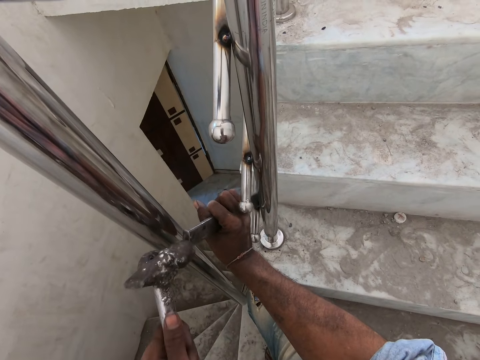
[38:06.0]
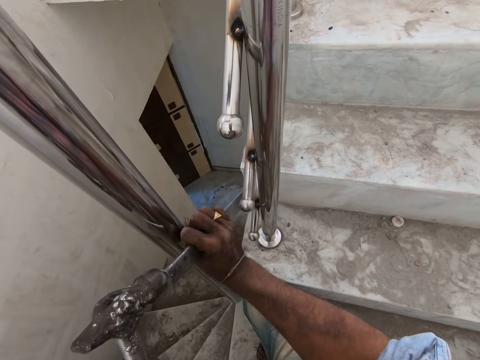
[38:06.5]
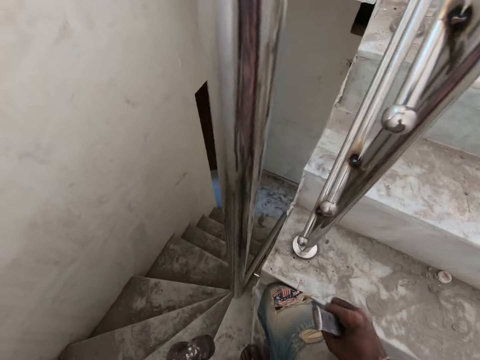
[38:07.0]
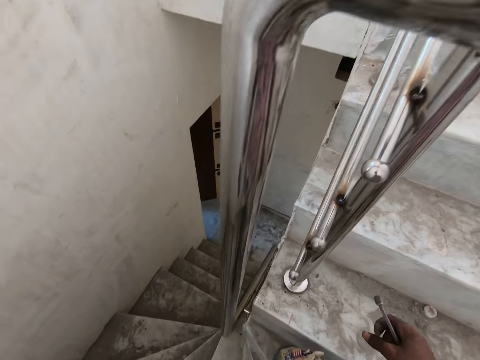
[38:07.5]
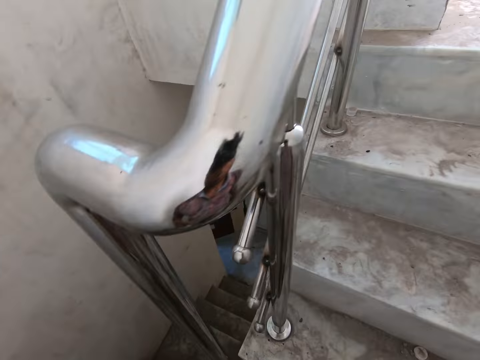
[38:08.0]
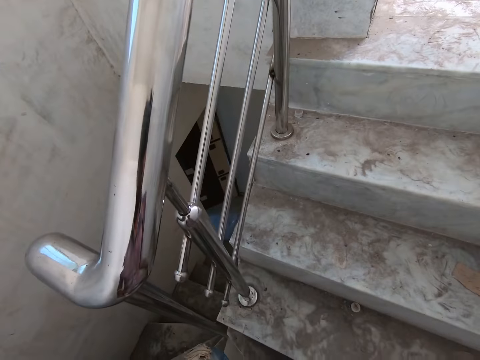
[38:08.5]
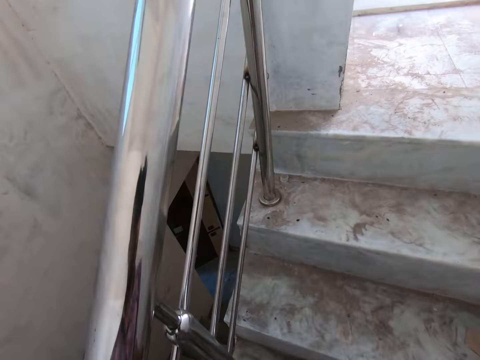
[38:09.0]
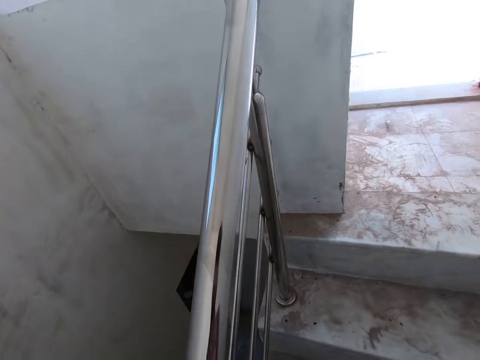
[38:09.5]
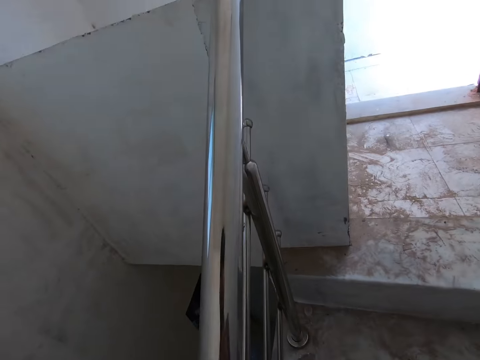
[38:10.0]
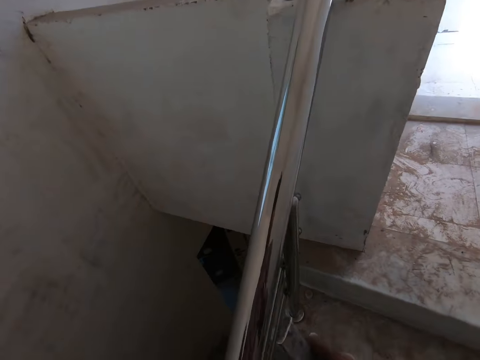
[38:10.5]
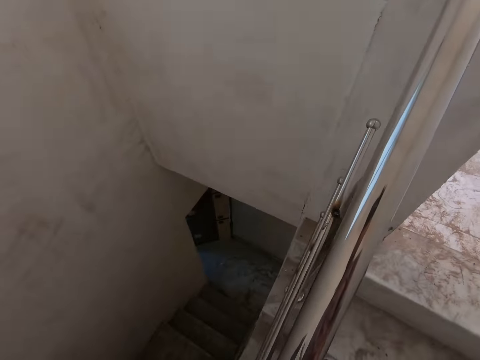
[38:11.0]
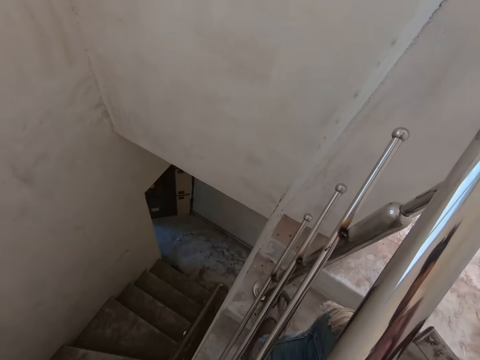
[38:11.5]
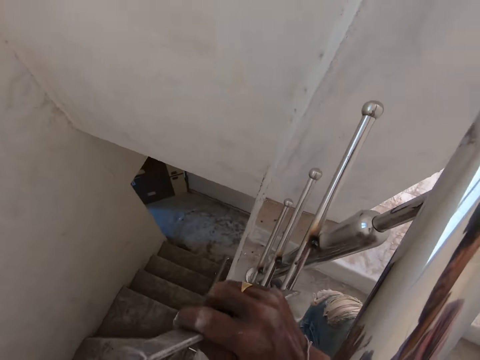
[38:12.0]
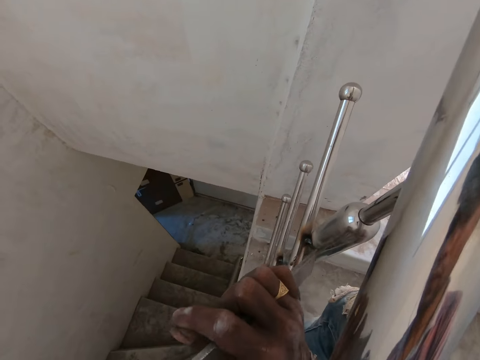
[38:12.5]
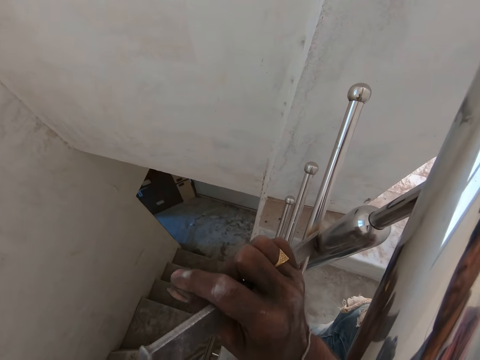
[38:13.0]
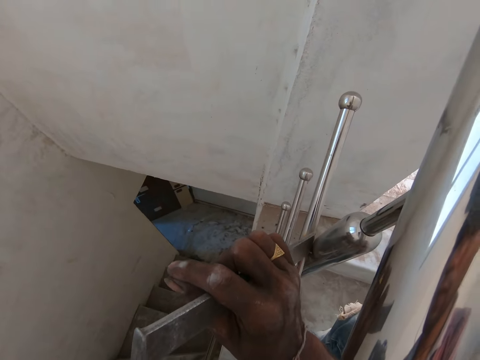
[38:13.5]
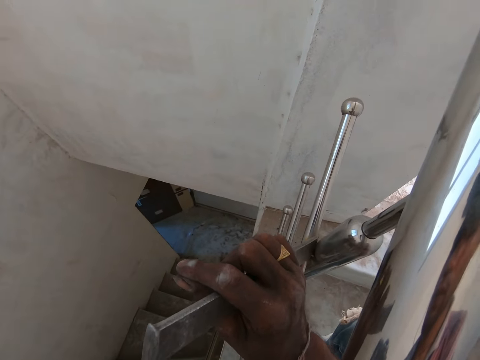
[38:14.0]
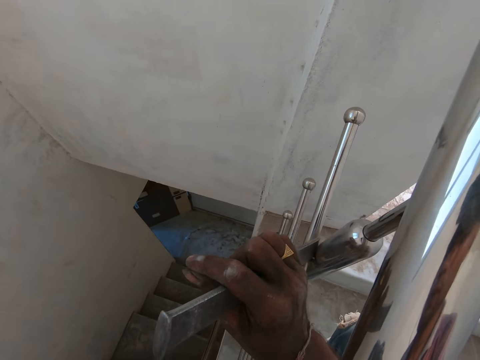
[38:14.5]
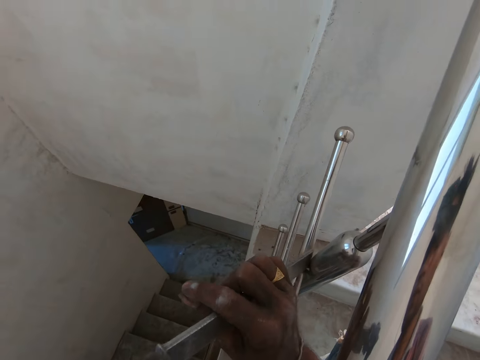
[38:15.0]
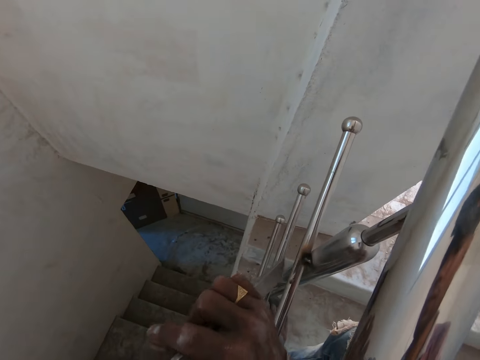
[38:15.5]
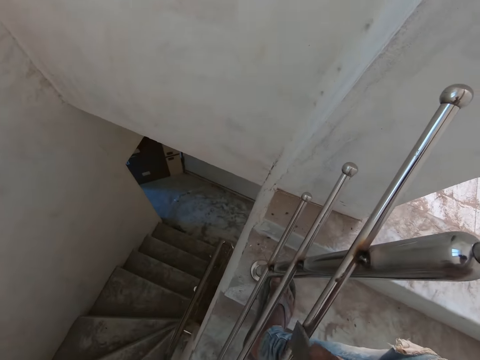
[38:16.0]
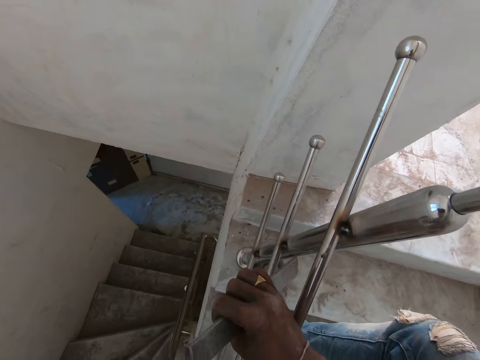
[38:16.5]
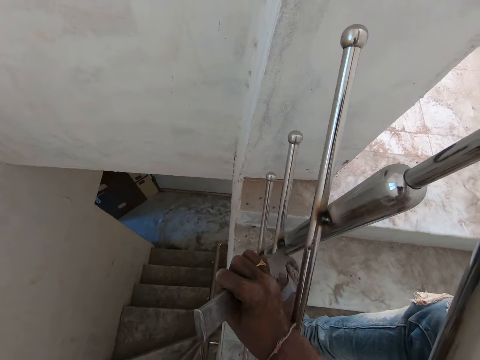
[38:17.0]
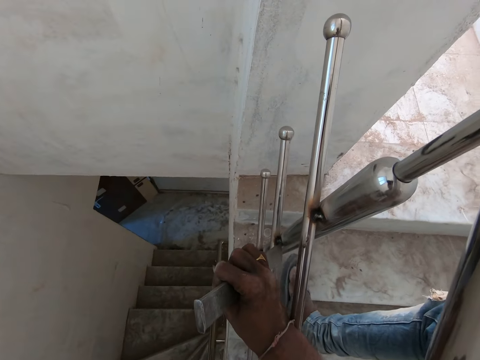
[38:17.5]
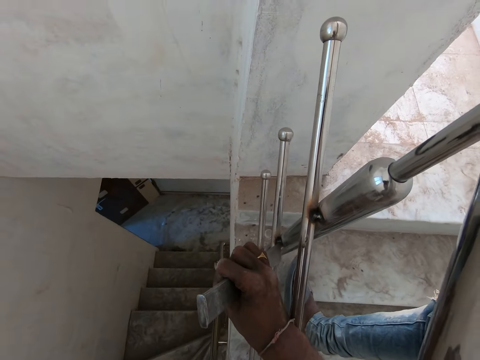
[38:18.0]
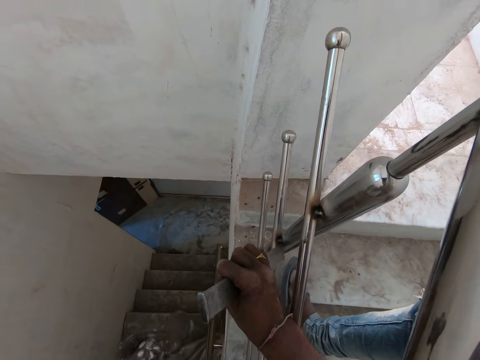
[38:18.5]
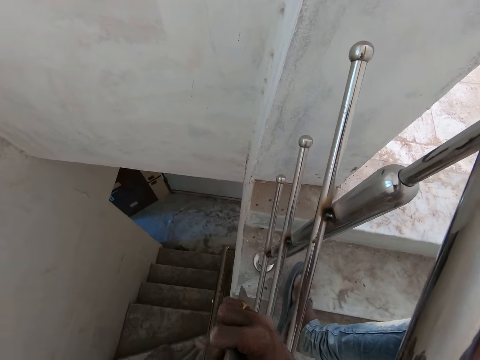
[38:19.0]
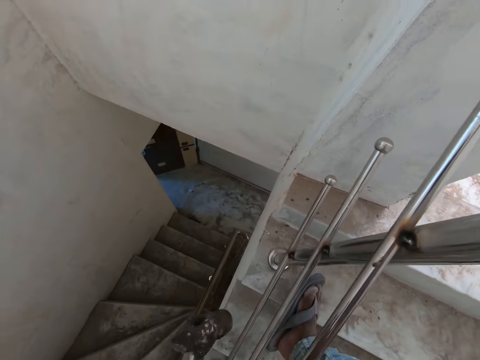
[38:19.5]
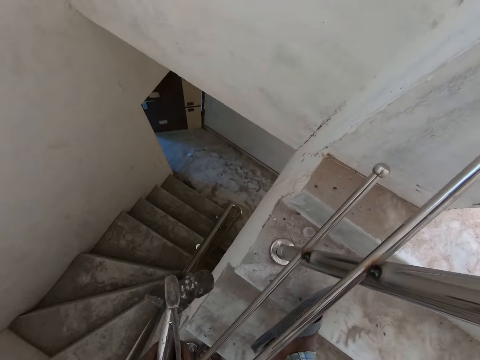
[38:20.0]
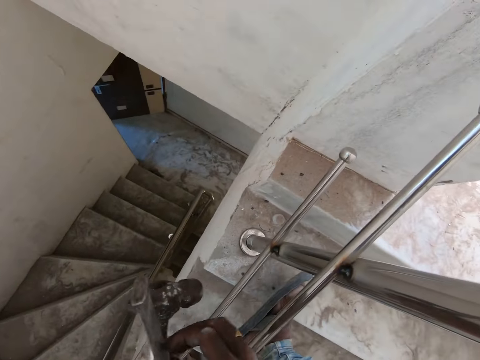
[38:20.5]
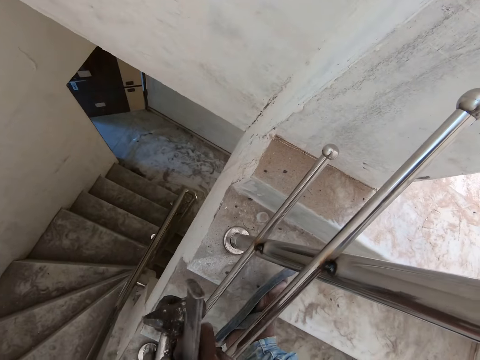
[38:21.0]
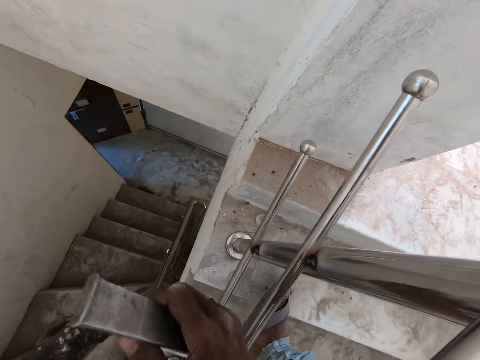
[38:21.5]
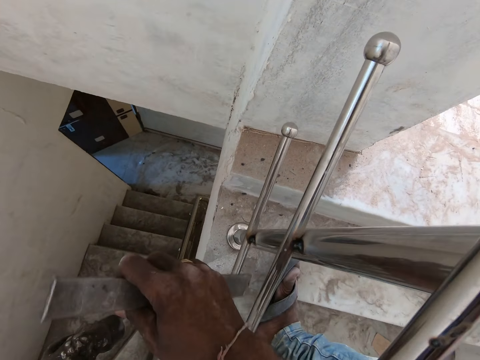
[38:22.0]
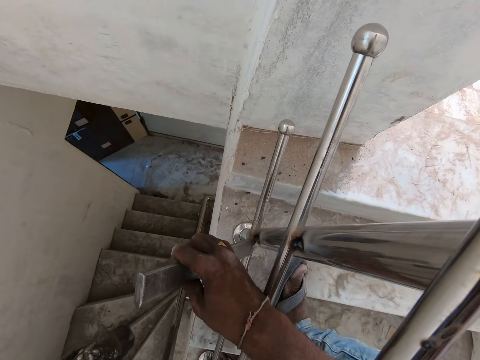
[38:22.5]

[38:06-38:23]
The camera wearer views the stairs railing. They walk upstairs. They set the carbide chisel on the railing joint. They smoothen the railing joint with the carbide chisel and a hammer. They set the carbide chisel on the railing joint. They smoothen the railing joint with the carbide chisel and the hammer. They adjust the carbide chisel.

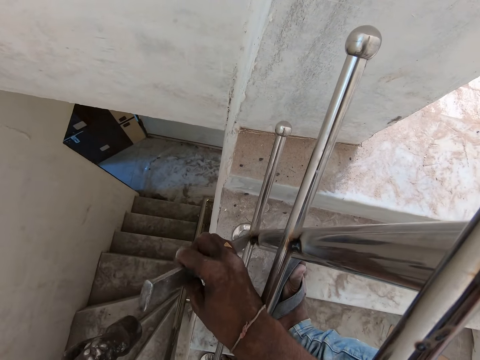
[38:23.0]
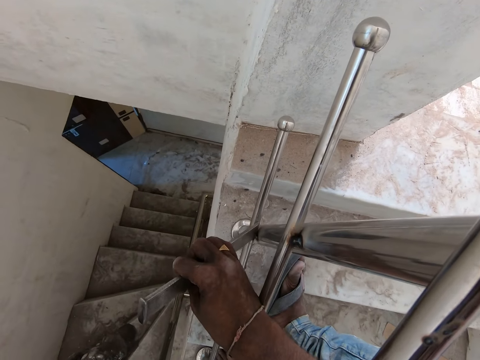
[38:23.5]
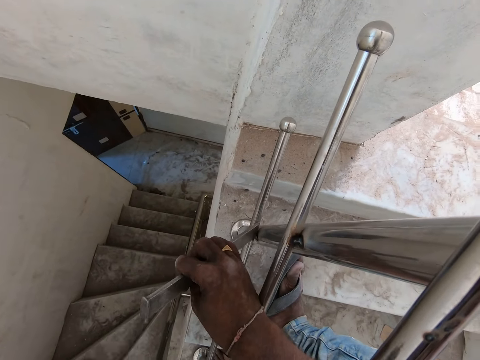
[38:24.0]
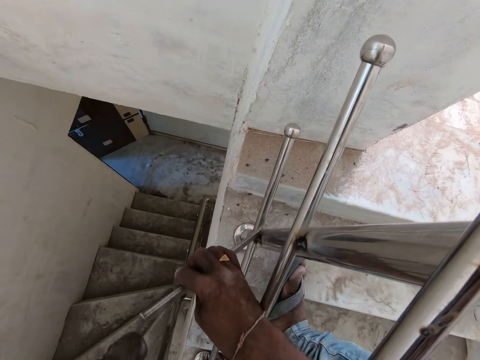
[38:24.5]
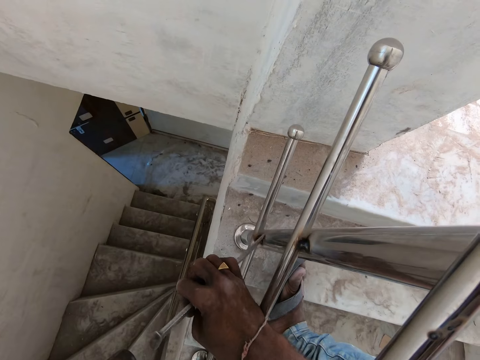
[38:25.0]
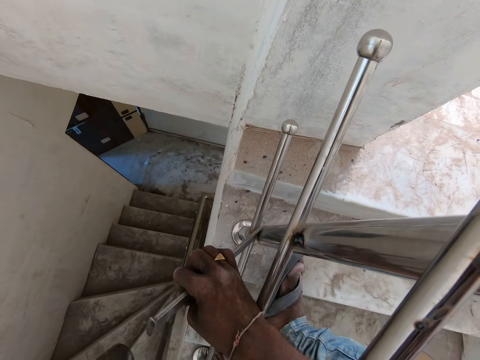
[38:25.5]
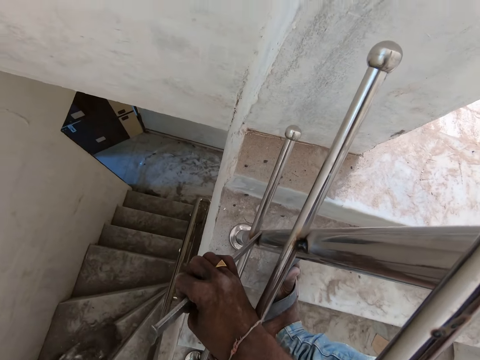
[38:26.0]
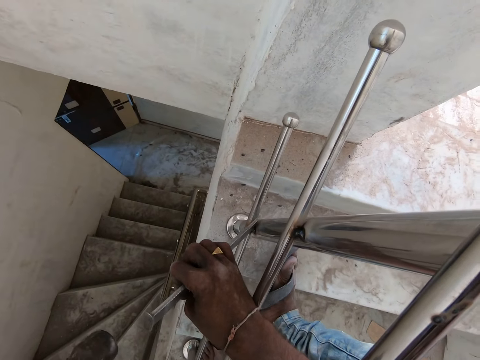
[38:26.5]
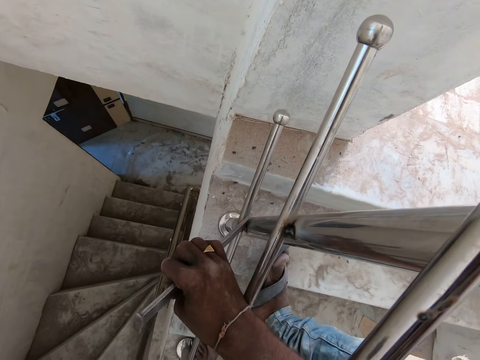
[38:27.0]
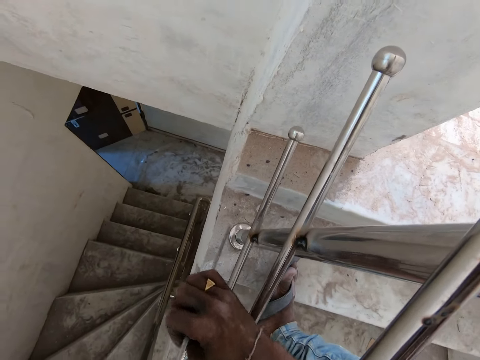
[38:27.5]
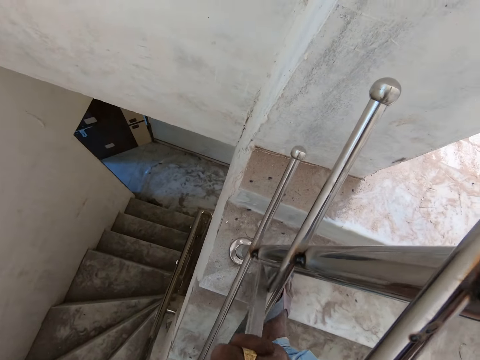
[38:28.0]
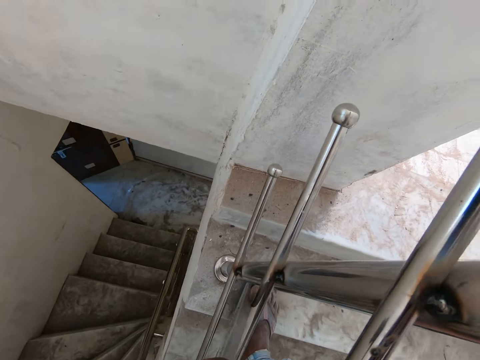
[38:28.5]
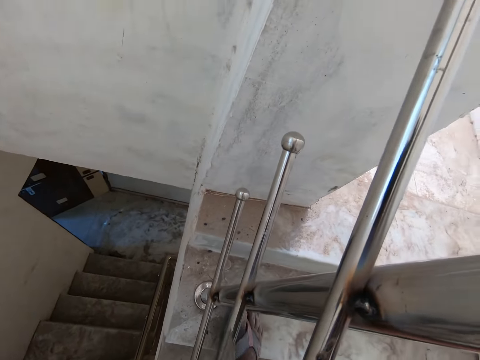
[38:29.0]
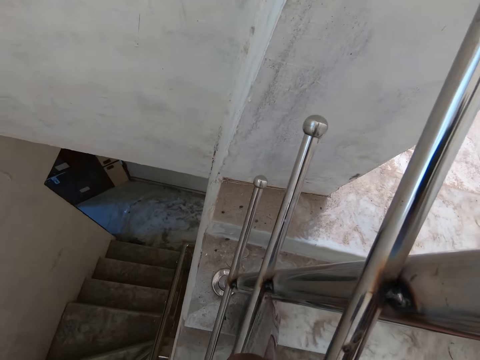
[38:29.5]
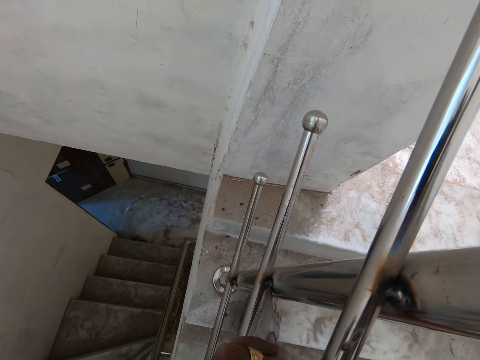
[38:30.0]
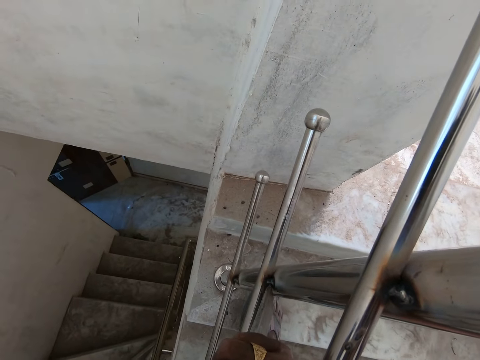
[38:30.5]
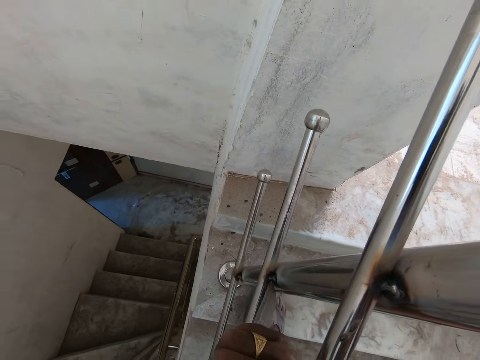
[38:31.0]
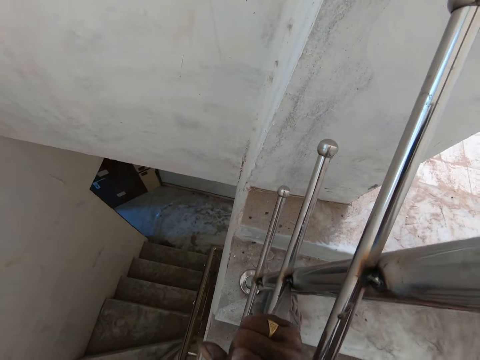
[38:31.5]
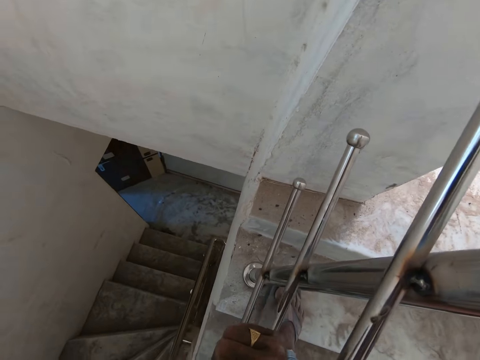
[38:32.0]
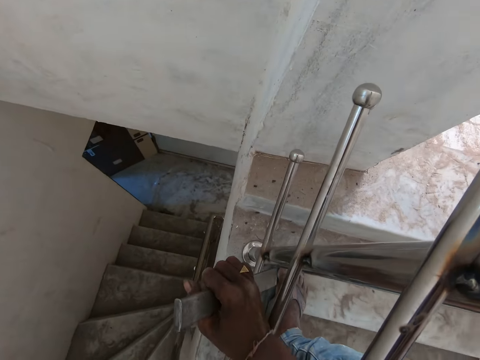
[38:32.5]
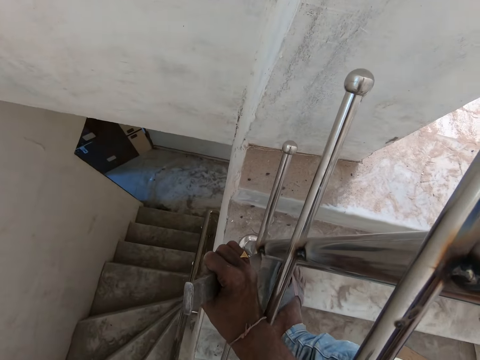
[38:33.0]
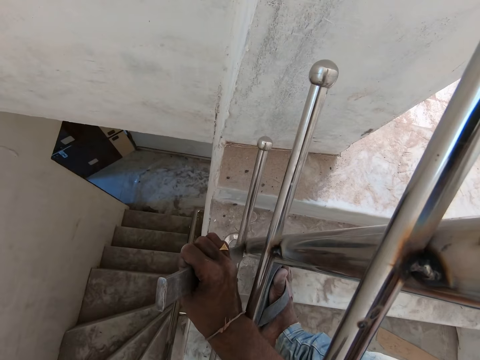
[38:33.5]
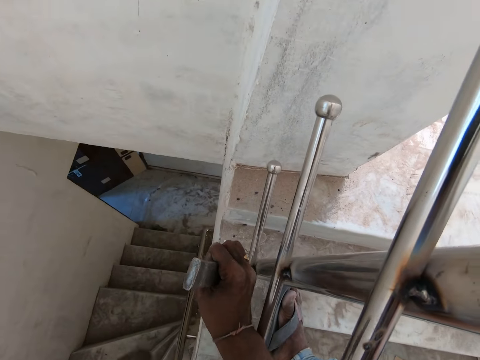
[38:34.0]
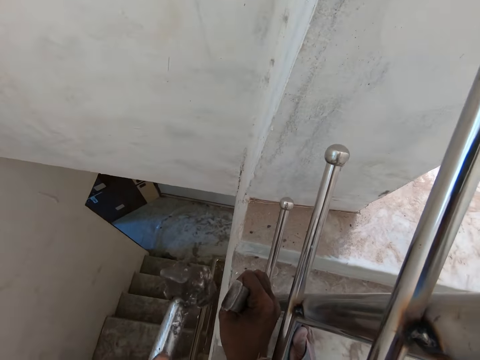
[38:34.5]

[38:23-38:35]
The camera wearer smoothens a railing joint with a carbide chisel and a hammer. They adjust the carbide chisel. They smoothen the railing joint with the carbide chisel and the hammer. They adjust the carbide chisel.
